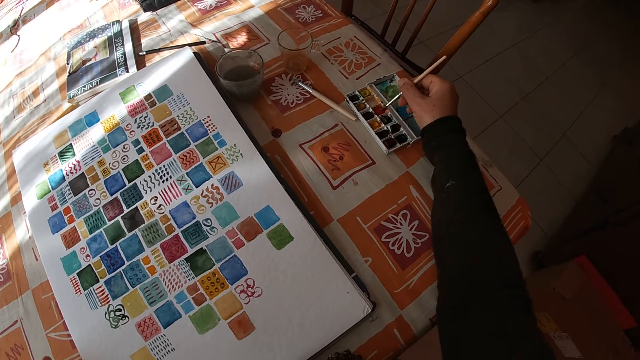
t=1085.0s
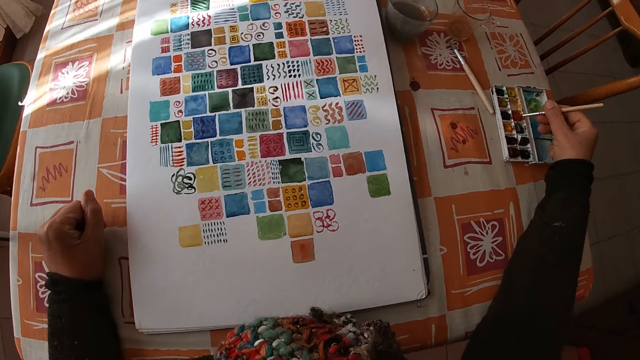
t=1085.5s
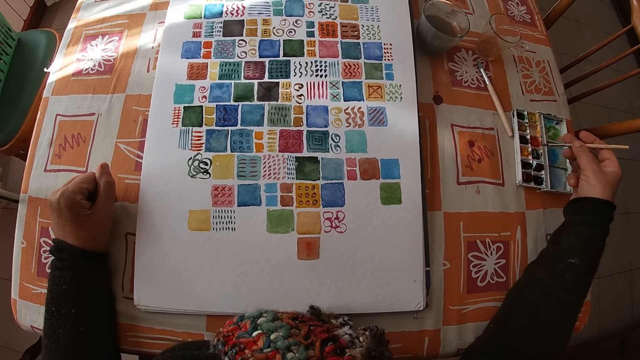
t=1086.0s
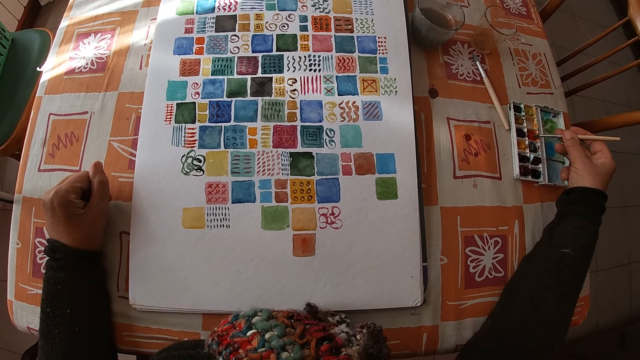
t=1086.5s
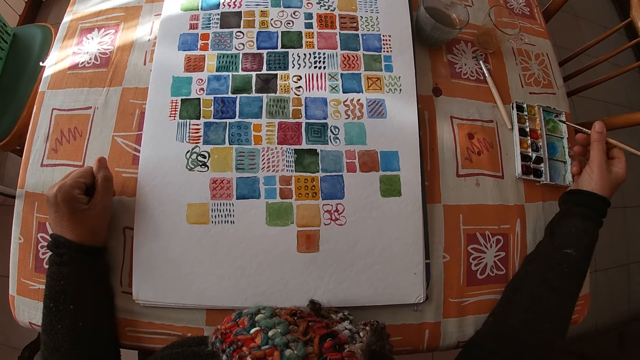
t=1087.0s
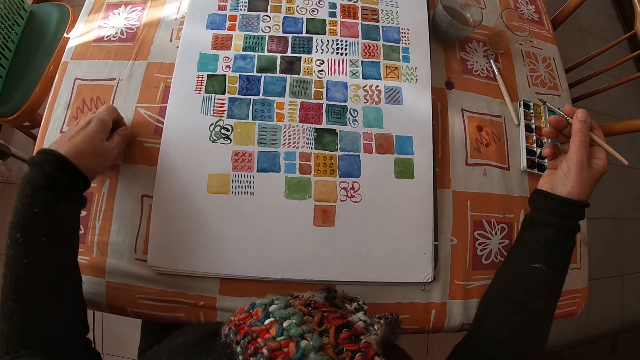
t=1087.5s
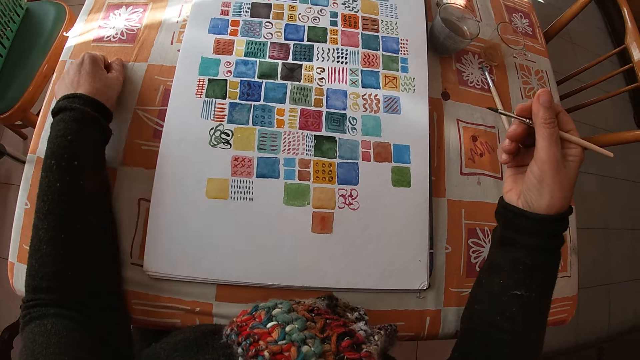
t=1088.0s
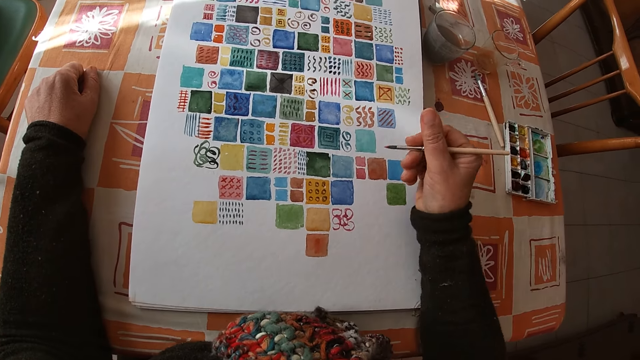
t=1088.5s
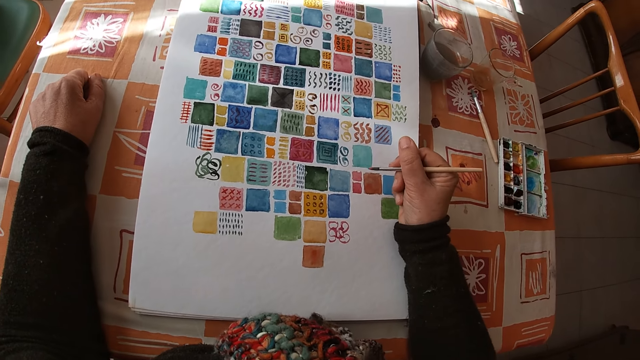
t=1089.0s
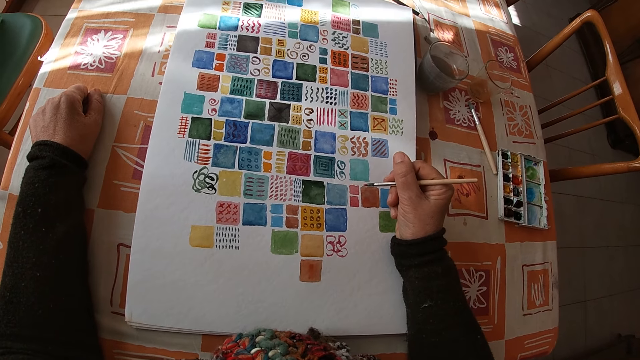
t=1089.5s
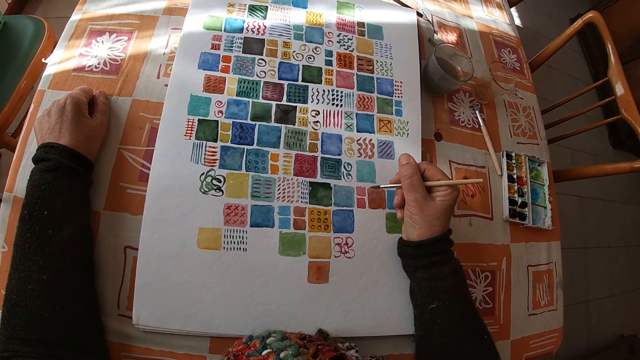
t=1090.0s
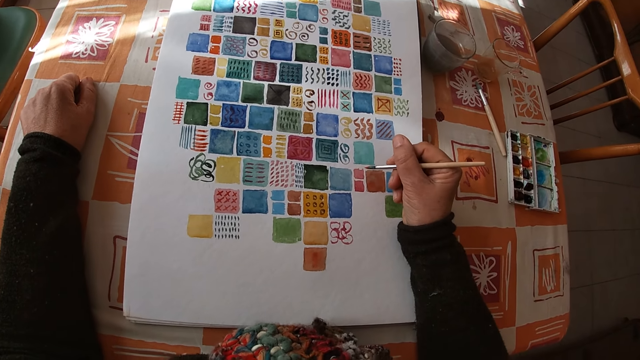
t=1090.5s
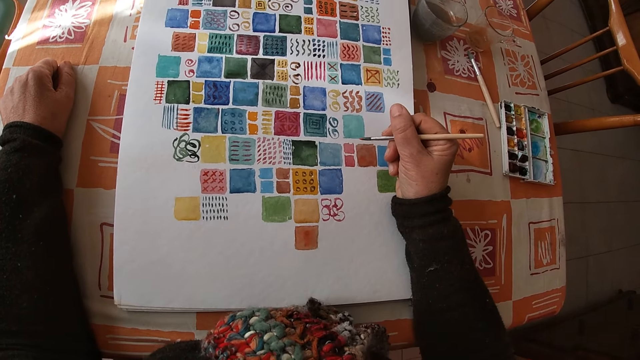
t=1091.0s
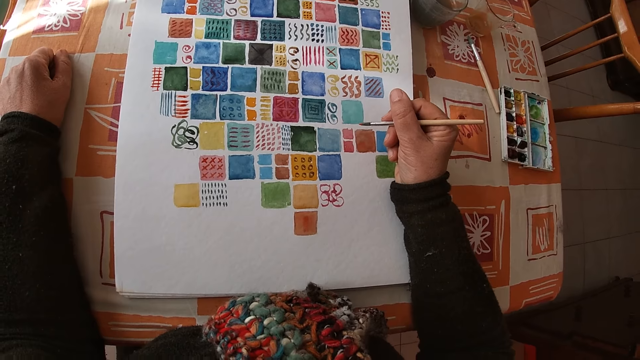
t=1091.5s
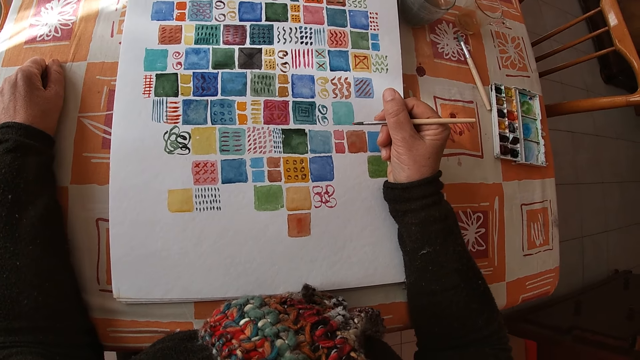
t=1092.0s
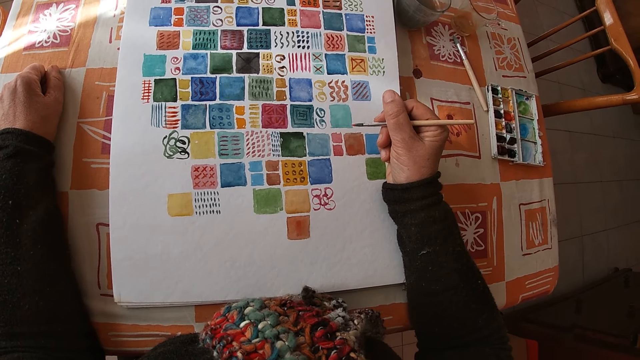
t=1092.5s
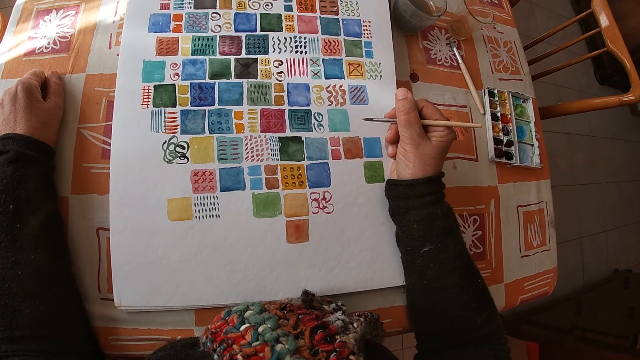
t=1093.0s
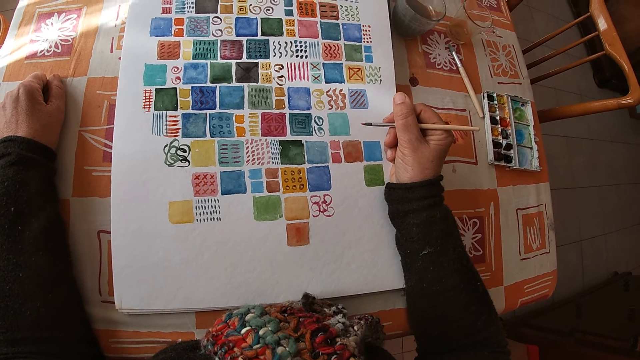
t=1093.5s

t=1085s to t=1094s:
The camera wearer dips the paint pen in the paint. She rubs the paint brush on a paint set on the dining table with her right hand.

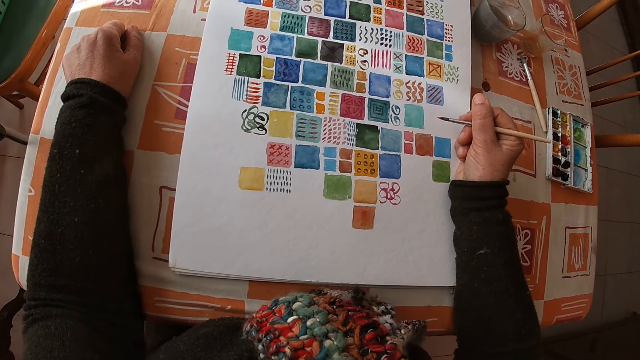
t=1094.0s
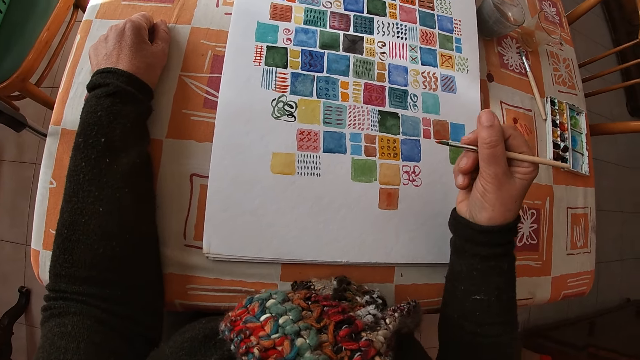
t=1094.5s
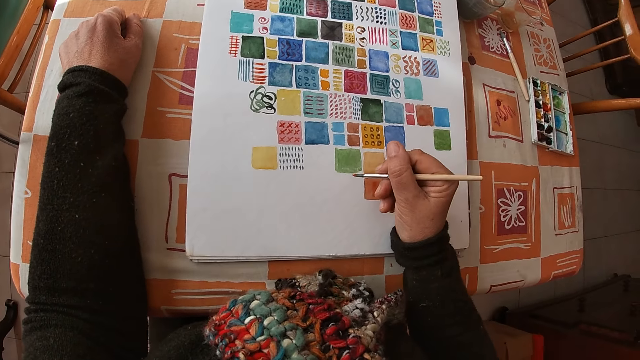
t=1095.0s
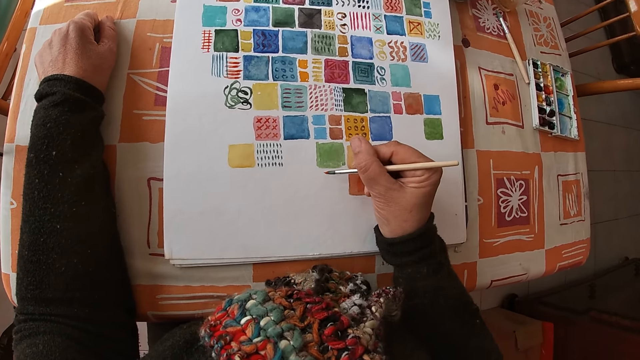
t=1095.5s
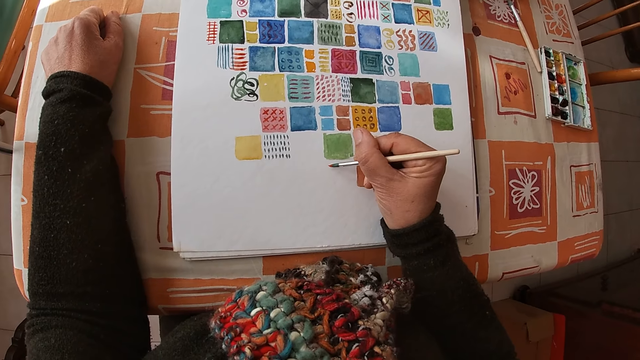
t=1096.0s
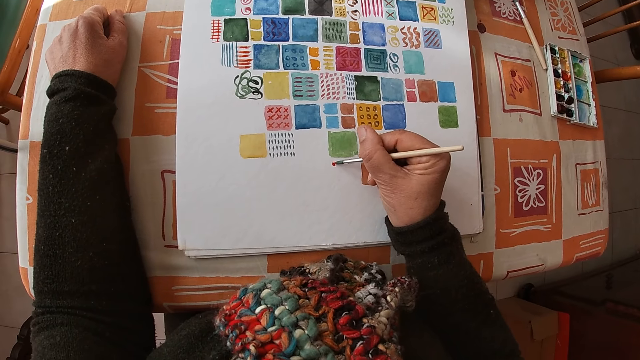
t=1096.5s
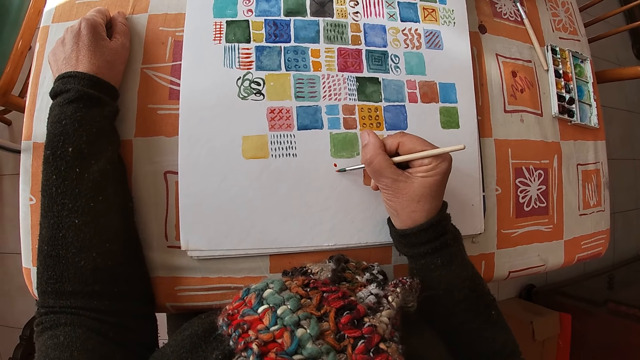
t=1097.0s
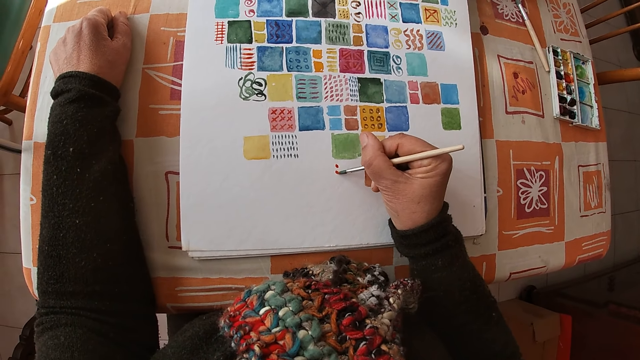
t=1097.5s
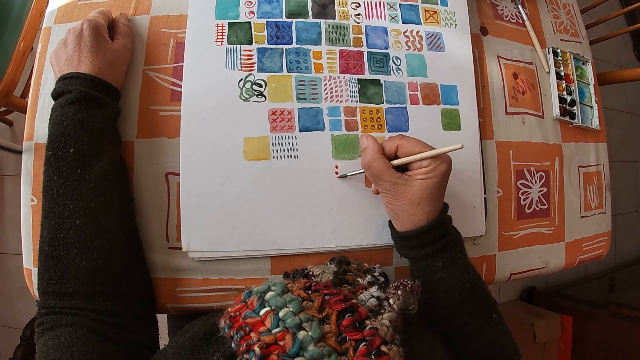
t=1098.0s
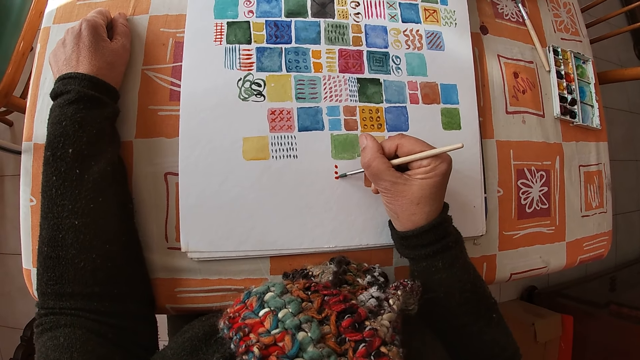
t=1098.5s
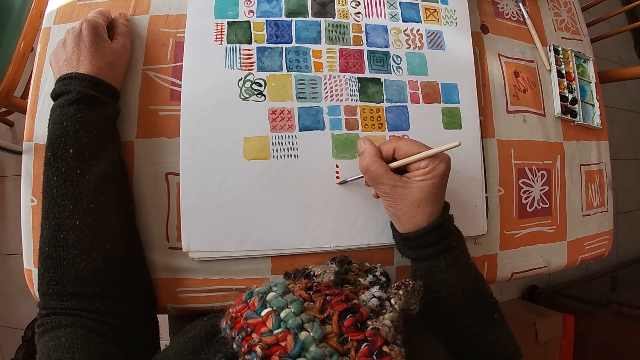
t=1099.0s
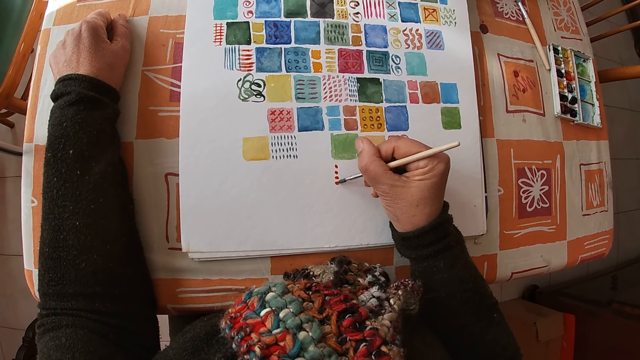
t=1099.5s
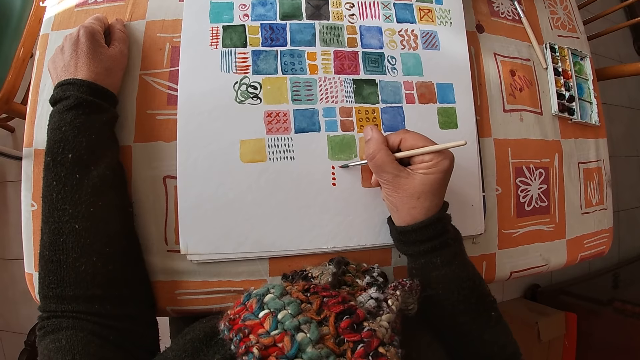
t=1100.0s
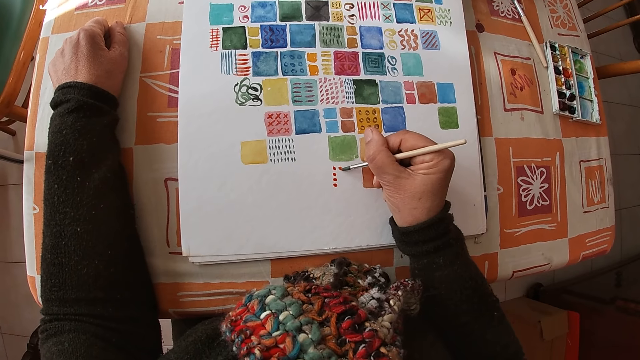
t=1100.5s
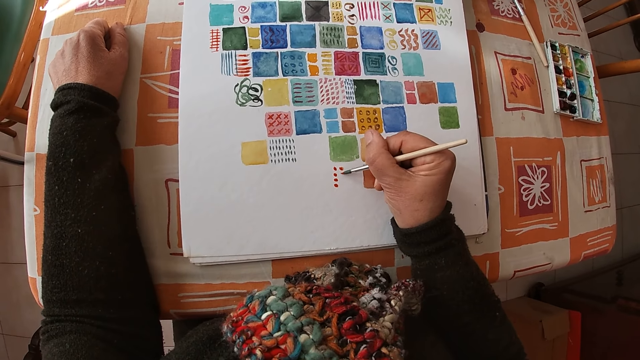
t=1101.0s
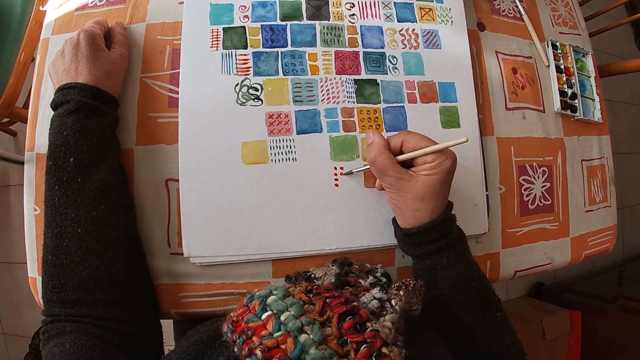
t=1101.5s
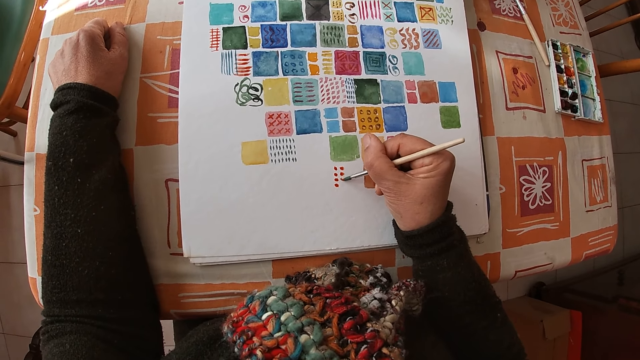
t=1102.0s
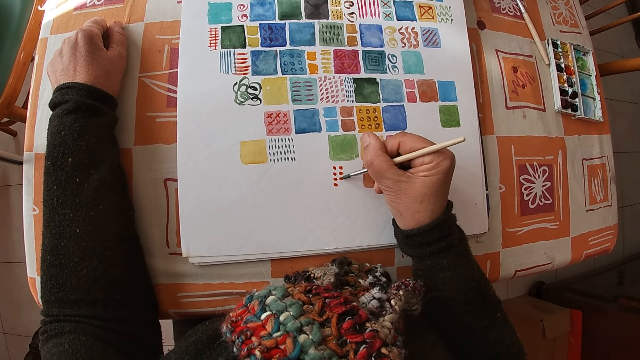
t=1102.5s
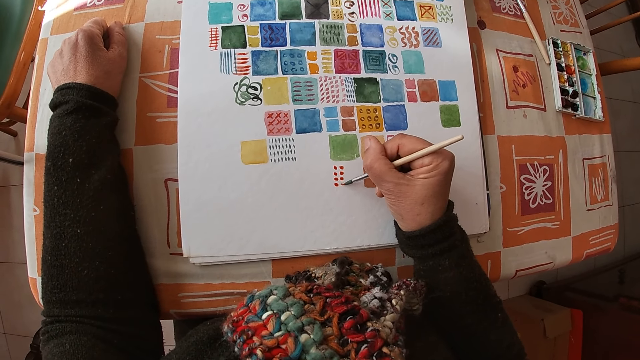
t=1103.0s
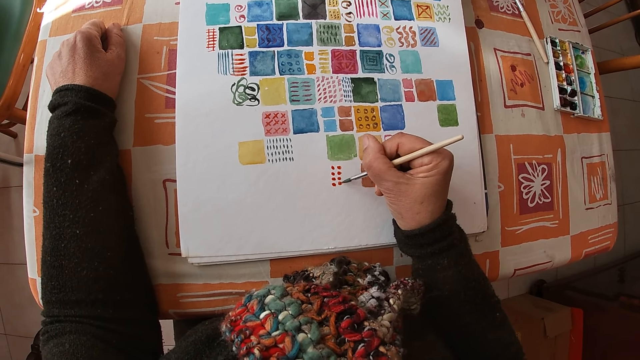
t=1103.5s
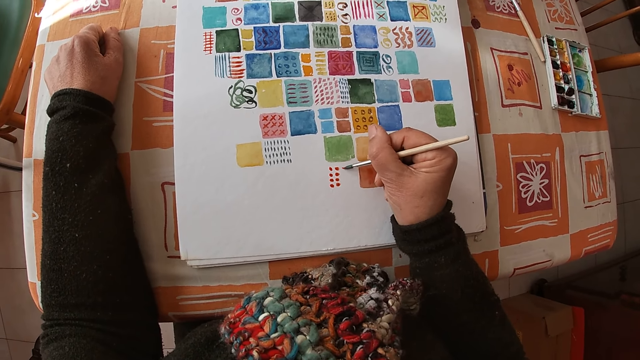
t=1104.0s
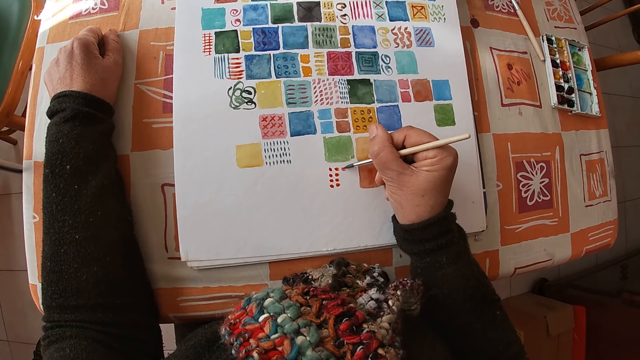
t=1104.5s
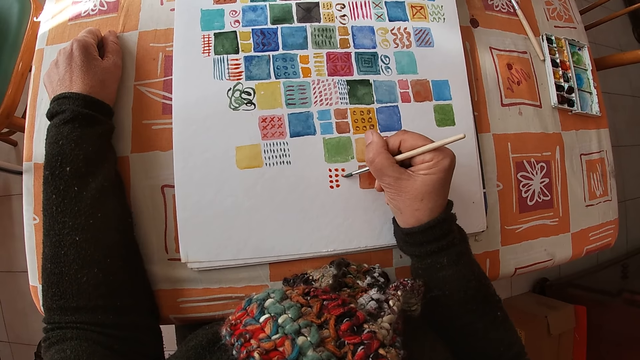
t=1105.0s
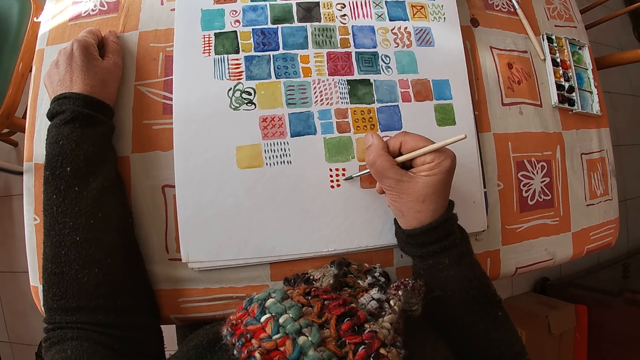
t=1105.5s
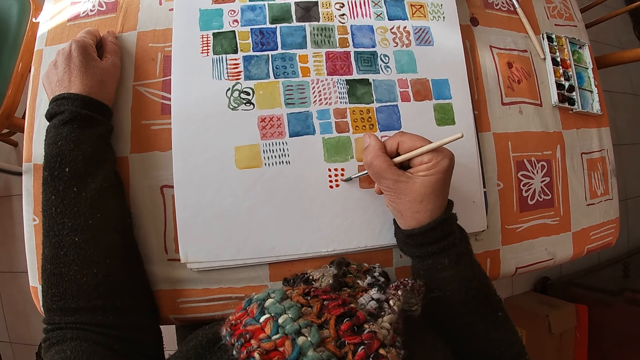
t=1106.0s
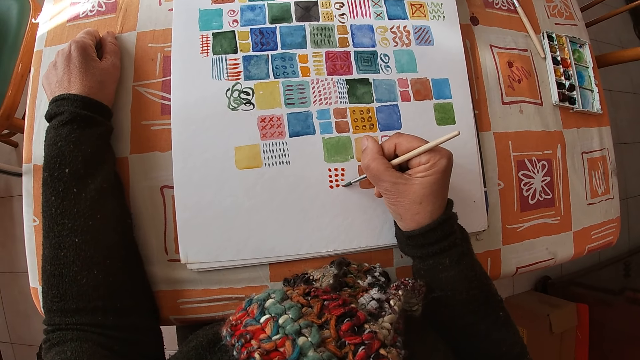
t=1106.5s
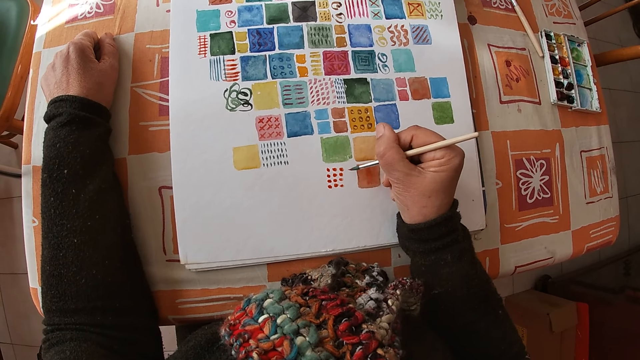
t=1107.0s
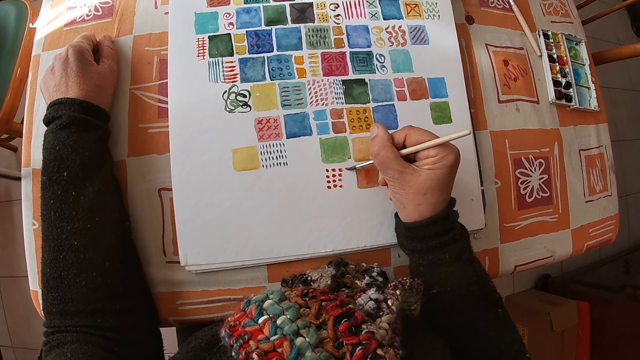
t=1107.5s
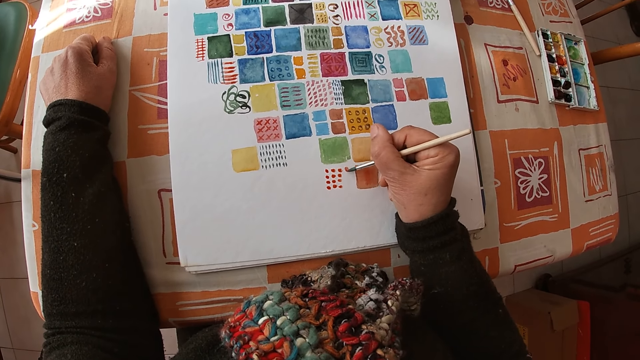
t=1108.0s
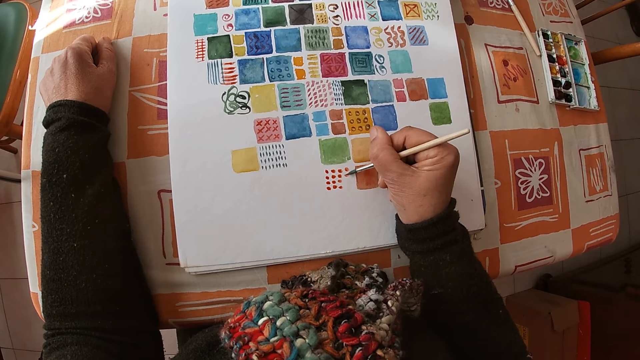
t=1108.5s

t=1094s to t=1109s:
The camera wearer paints on the canvas pad on the table with the paint brush in her right hand.
